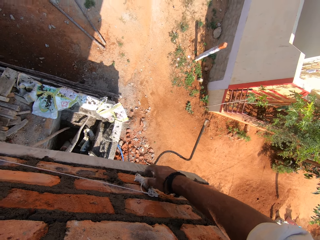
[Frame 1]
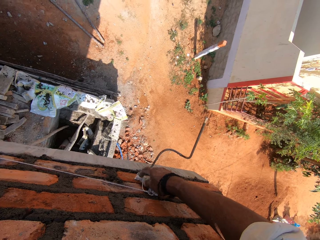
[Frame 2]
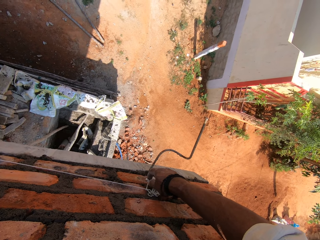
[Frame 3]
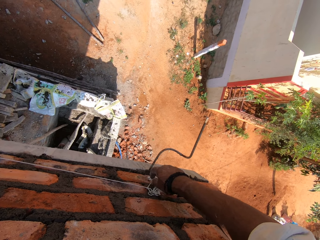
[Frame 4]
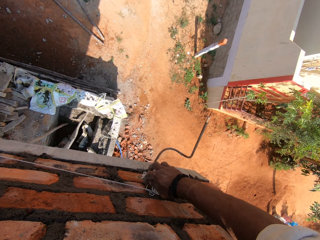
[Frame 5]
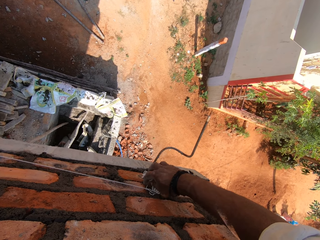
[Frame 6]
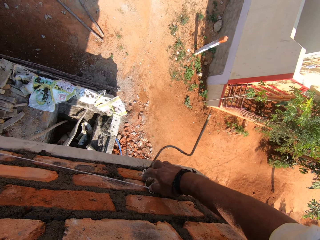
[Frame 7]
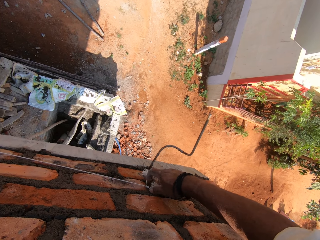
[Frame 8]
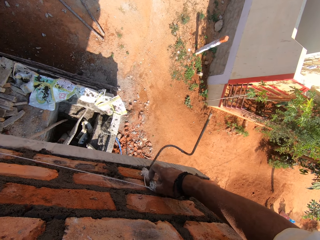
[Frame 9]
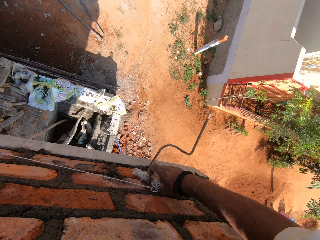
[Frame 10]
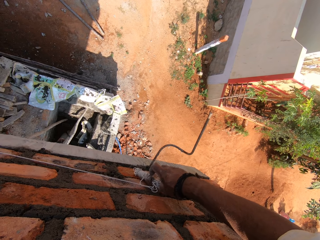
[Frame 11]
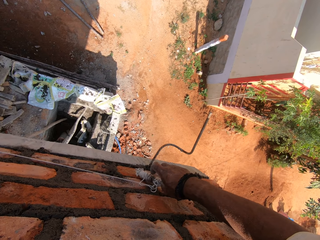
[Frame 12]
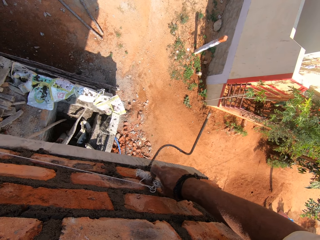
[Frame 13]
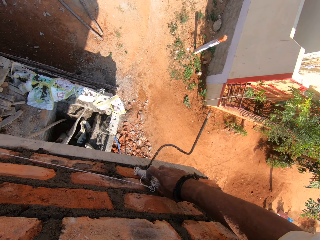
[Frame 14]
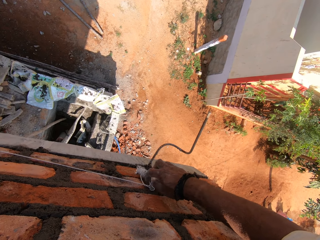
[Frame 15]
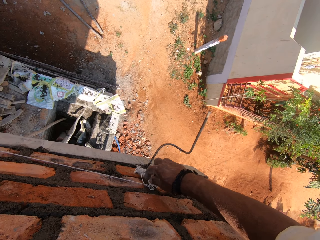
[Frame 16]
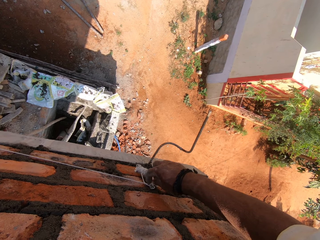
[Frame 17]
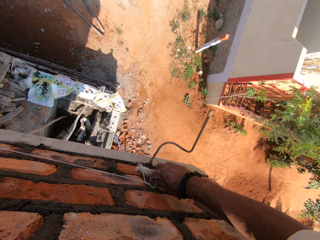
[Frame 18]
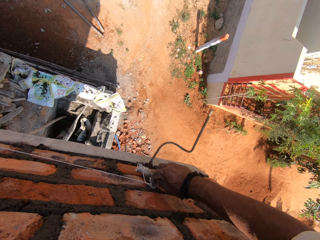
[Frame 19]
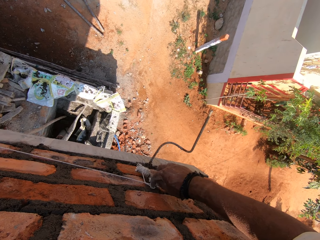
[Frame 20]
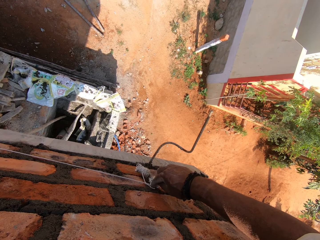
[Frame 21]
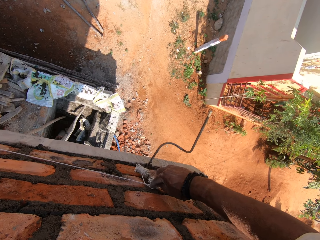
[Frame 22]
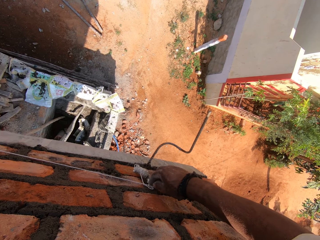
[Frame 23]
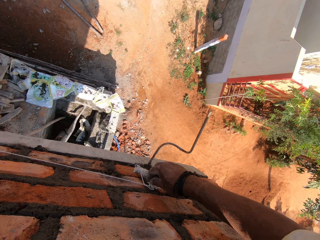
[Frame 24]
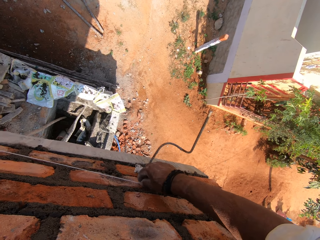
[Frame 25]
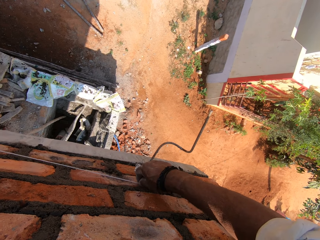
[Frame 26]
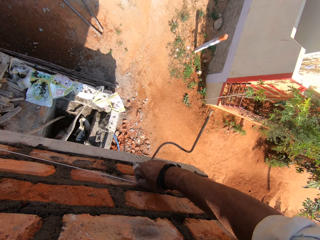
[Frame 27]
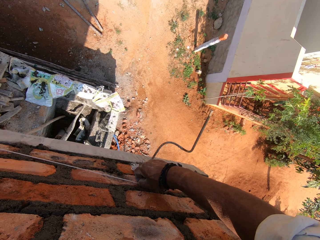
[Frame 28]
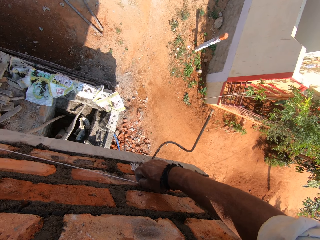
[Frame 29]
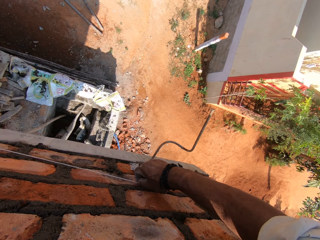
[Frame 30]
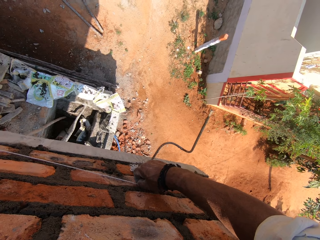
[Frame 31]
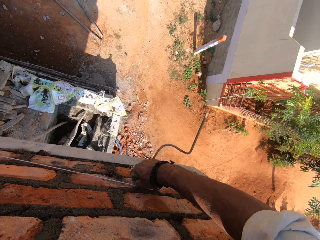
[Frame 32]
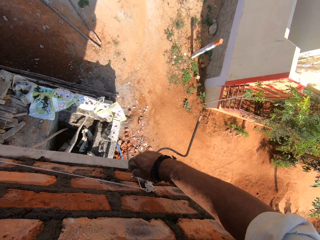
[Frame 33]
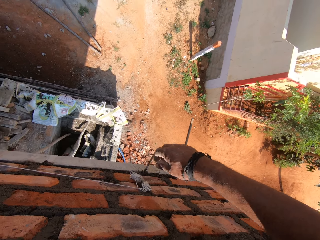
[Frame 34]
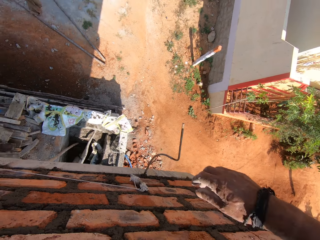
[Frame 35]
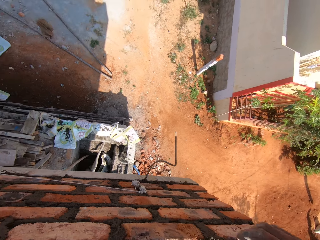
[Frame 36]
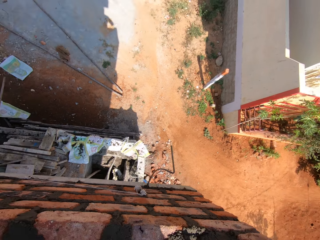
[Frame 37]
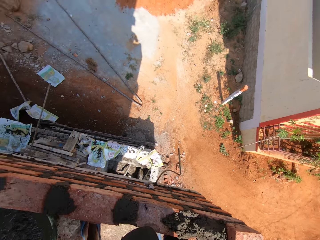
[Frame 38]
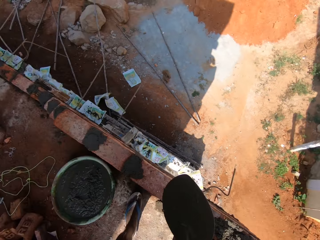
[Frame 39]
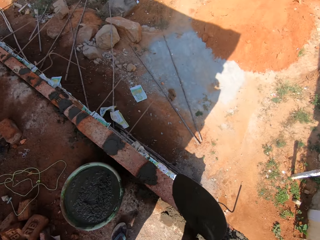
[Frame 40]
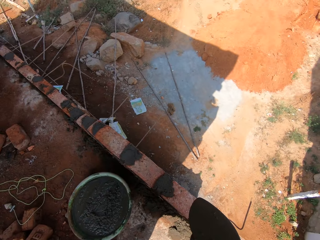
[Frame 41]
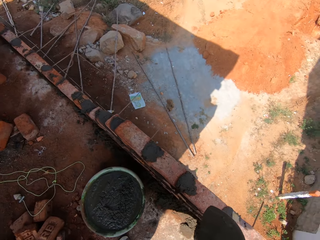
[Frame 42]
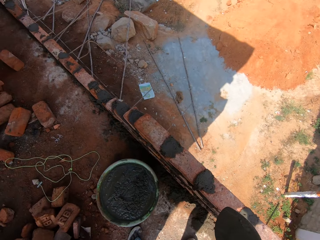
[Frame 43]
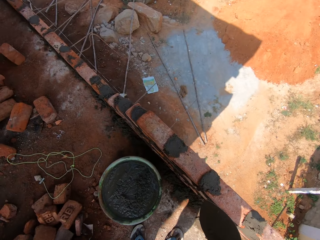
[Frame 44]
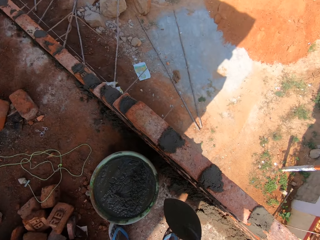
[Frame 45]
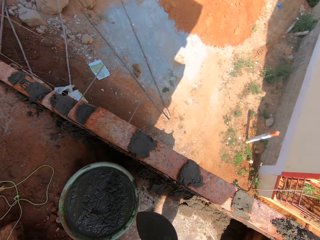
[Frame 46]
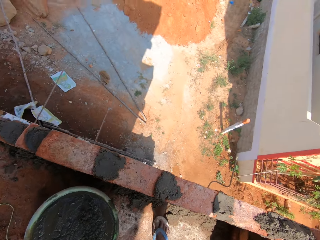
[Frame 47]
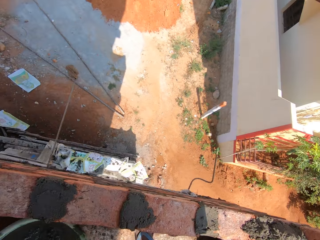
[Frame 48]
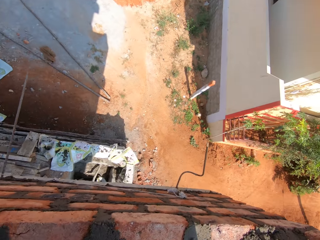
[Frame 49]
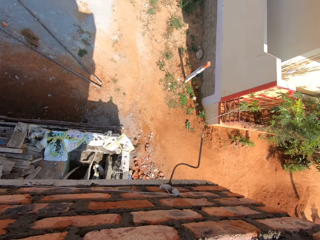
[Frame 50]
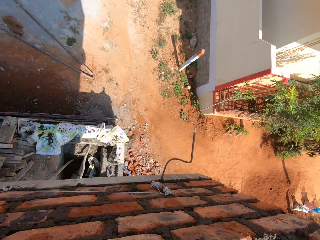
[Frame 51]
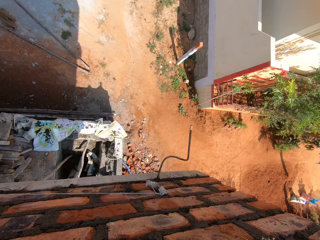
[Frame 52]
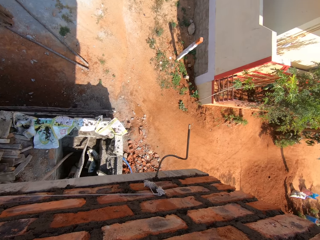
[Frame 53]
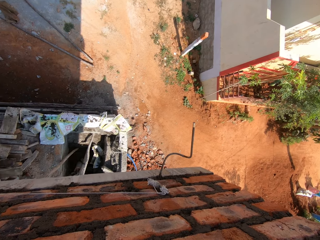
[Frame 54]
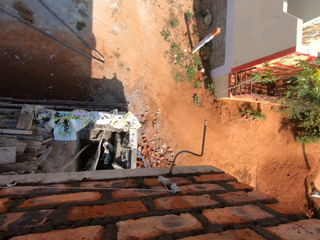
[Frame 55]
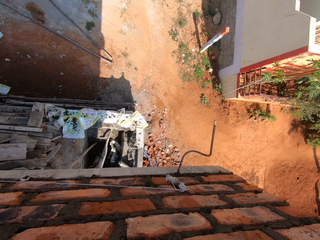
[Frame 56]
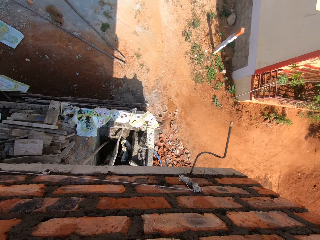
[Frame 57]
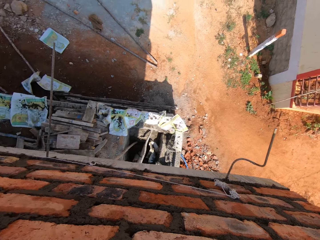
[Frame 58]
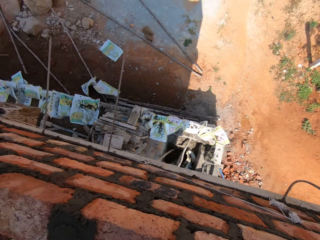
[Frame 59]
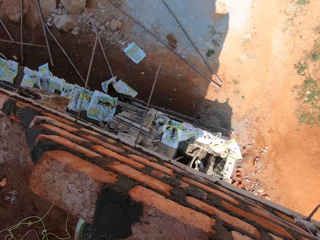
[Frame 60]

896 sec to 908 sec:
The camera wearer adjusts the string. They look around. They look at the blocks.

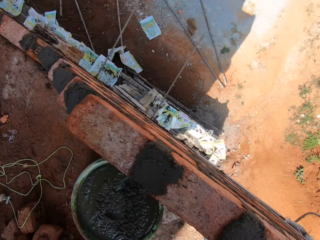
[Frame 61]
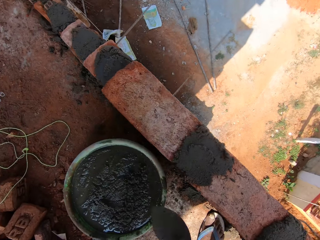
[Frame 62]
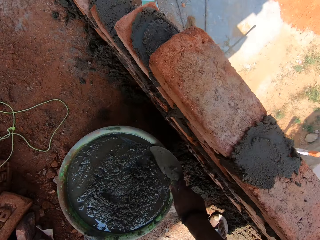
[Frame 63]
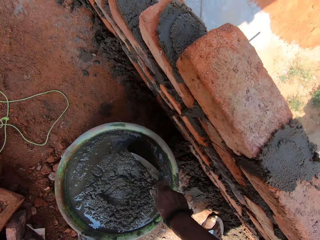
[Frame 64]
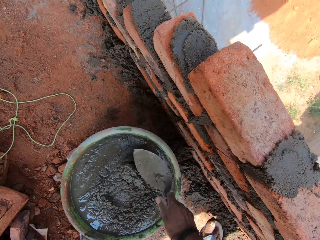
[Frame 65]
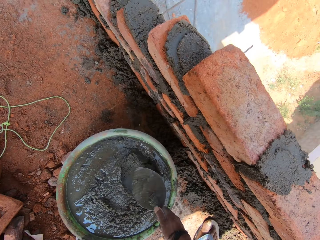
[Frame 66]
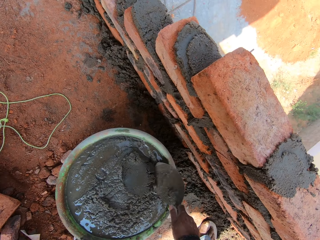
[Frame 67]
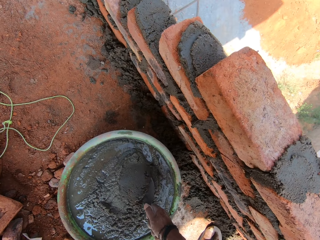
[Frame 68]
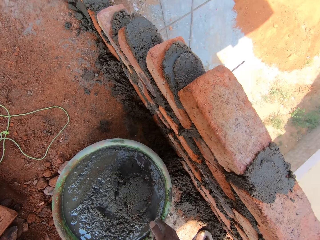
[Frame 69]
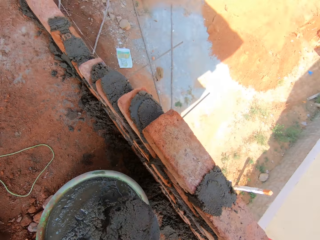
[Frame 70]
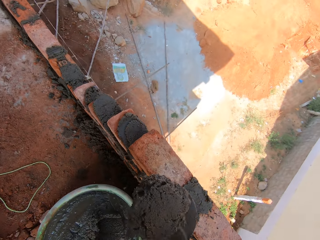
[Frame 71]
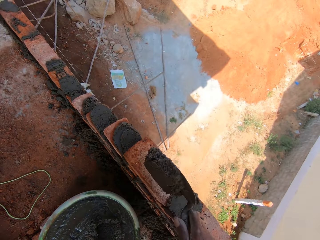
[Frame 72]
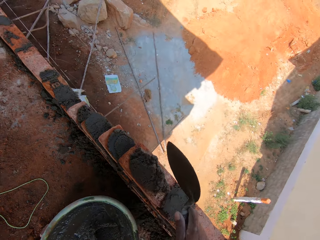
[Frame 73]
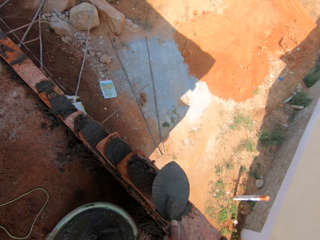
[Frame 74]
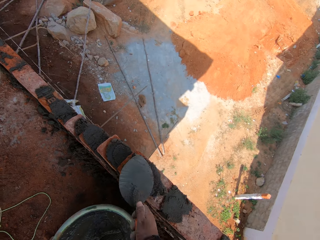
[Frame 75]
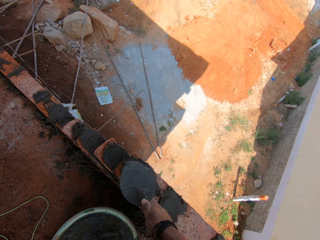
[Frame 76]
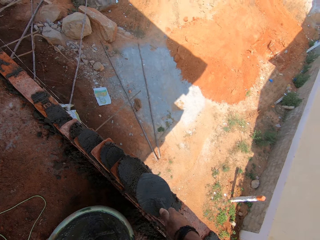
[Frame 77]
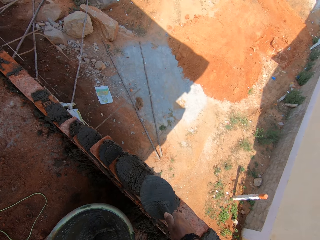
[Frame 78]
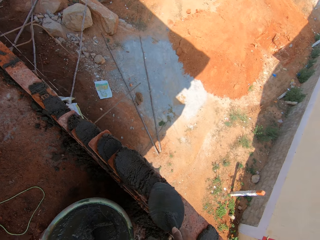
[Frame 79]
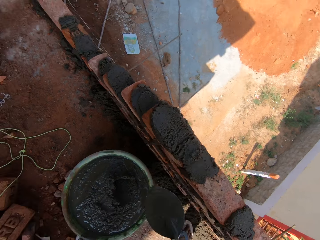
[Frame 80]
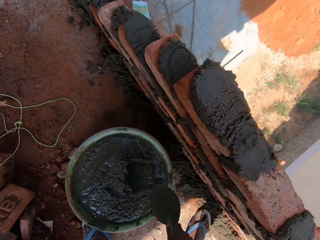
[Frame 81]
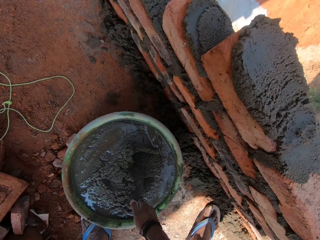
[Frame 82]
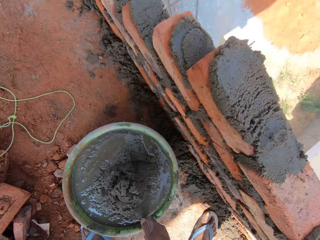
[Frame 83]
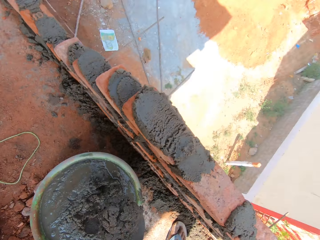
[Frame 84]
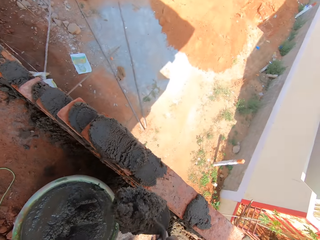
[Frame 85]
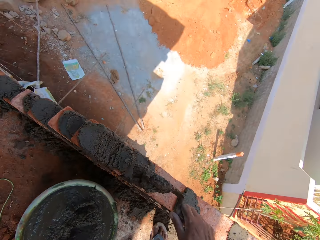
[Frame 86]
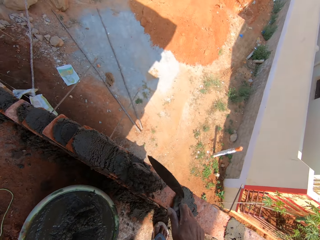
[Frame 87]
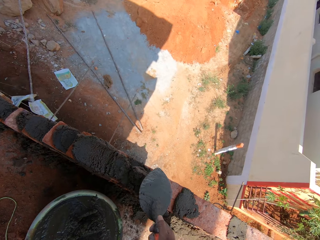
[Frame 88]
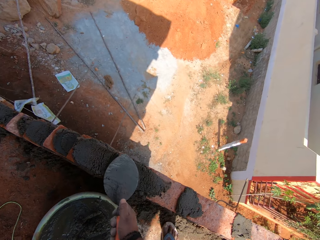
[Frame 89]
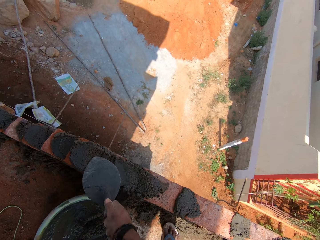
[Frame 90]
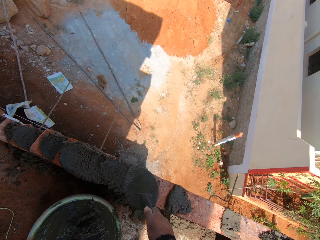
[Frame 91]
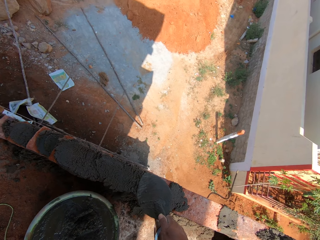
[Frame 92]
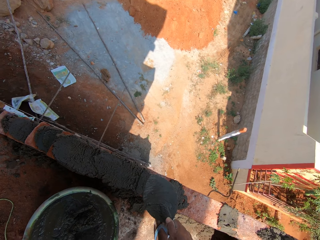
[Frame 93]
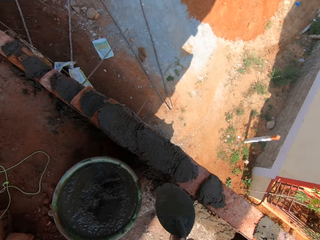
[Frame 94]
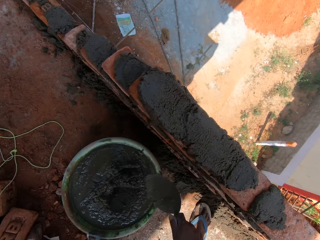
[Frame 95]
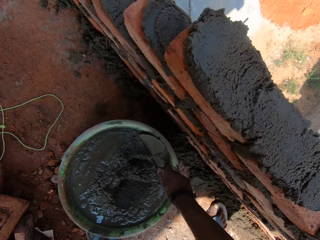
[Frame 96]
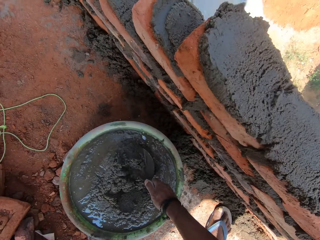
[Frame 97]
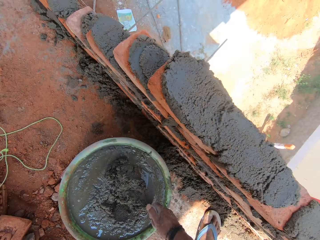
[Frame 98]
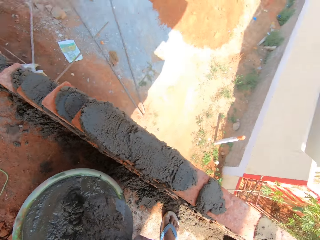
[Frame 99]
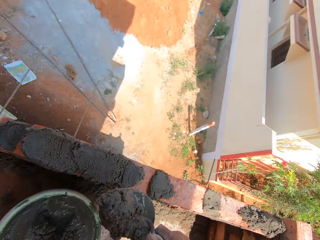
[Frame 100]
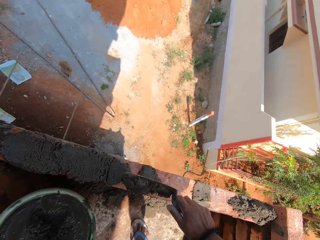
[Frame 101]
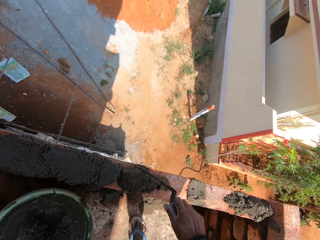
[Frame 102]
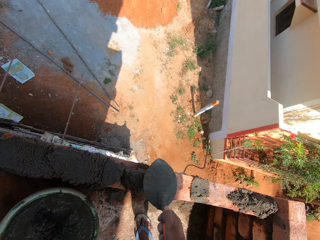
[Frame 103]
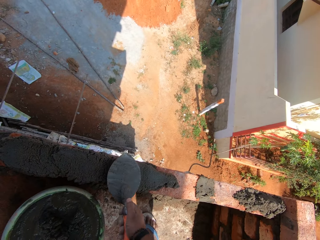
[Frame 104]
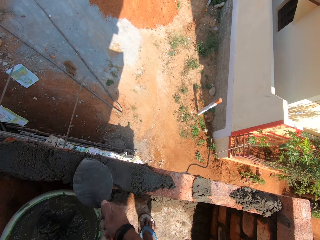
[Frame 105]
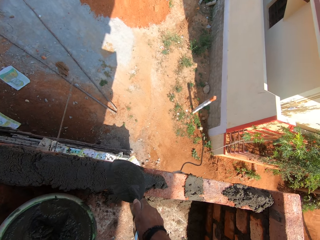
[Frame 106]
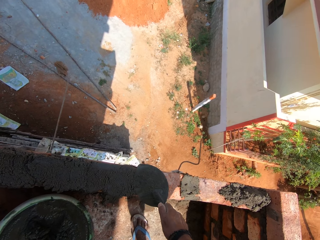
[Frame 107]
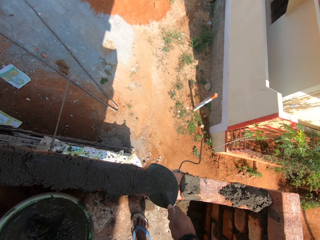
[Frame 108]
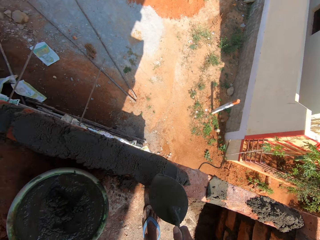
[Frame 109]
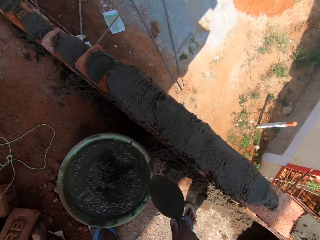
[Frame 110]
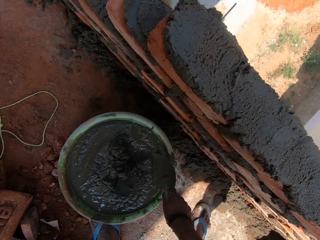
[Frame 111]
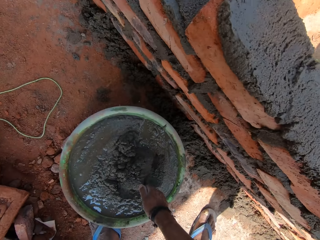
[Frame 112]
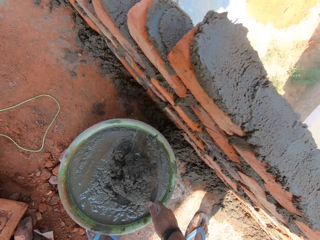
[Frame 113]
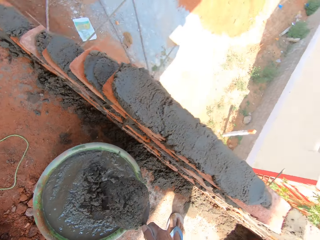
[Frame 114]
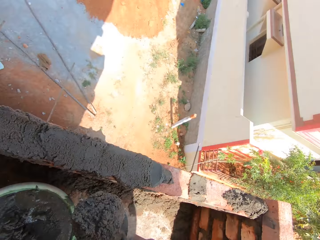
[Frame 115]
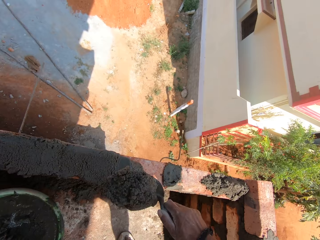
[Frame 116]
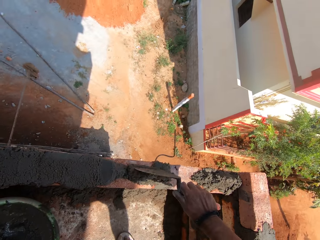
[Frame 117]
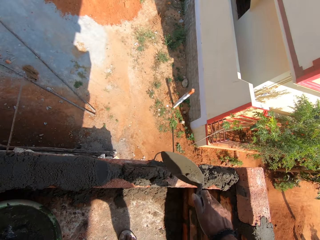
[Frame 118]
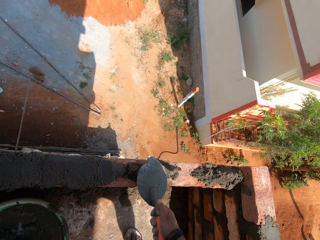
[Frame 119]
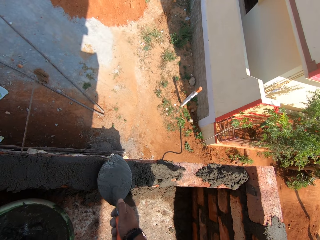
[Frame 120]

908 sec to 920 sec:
The camera wearer scoops the mortar with a trowel and applies the mortar on the bricks. They apply the mortar on the bricks. They scoop the mortar with the trowel and apply the mortar on the bricks. They apply the mortar on the bricks. They scoop the mortar with the trowel and apply the mortar on the bricks. They apply the mortar on the bricks. They scoop the mortar with the trowel and apply the mortar on the bricks.
